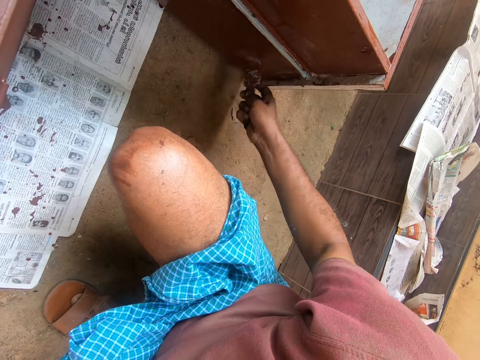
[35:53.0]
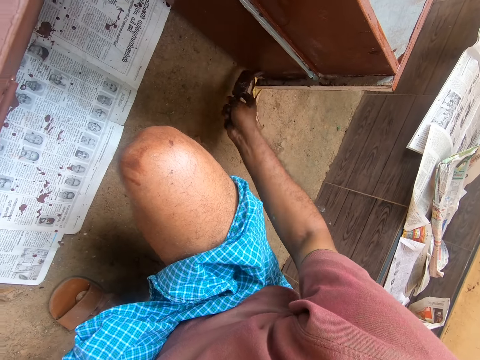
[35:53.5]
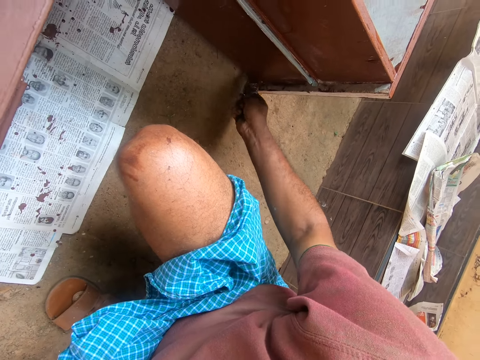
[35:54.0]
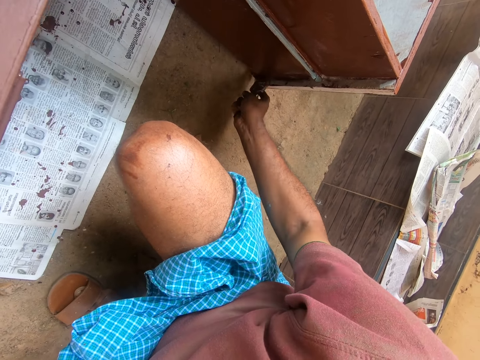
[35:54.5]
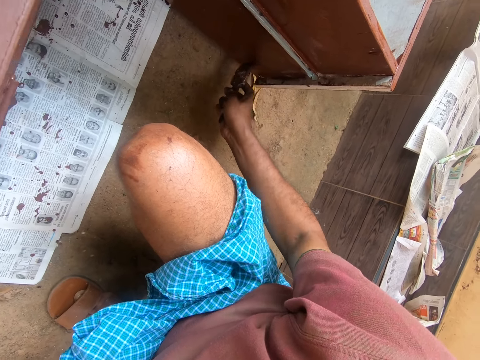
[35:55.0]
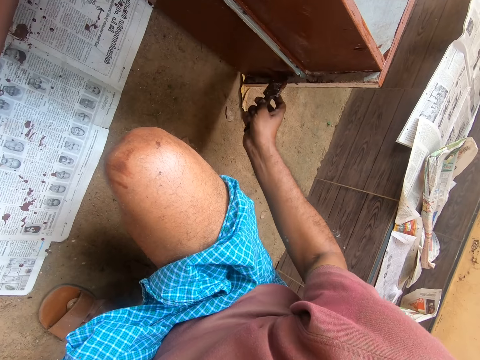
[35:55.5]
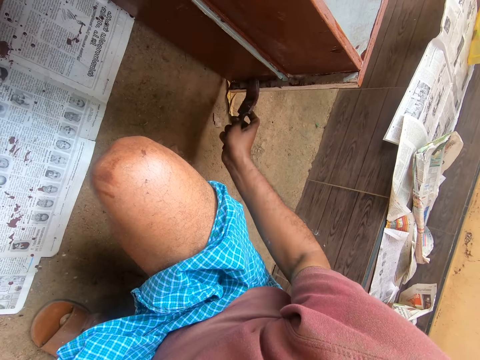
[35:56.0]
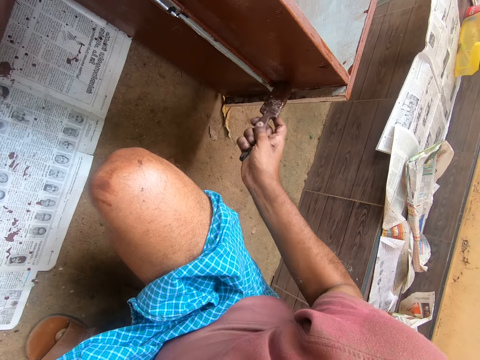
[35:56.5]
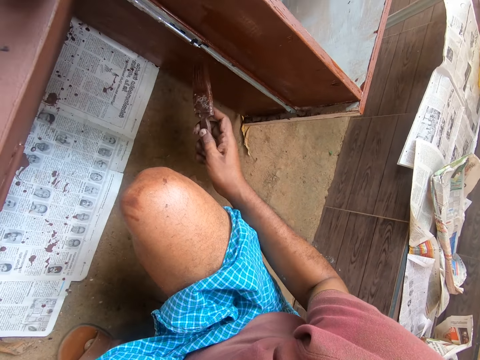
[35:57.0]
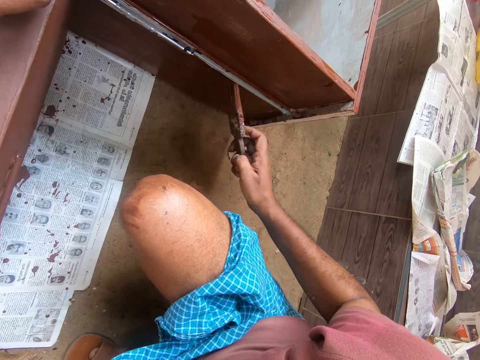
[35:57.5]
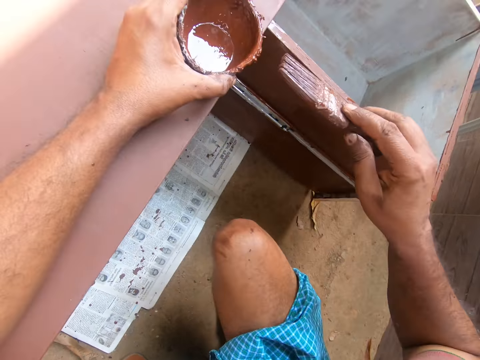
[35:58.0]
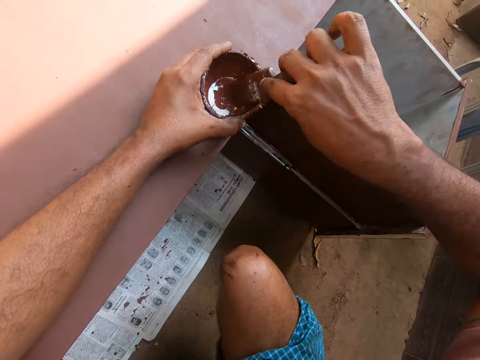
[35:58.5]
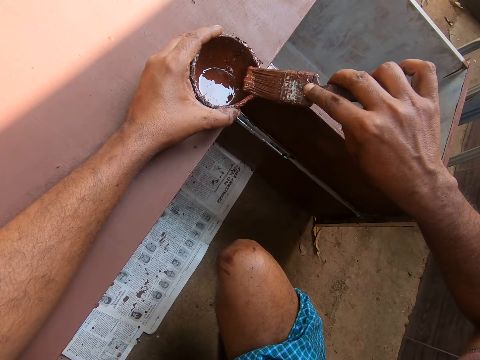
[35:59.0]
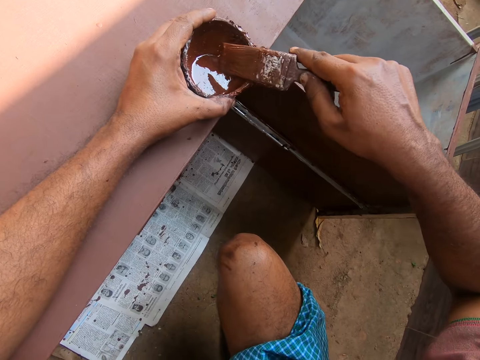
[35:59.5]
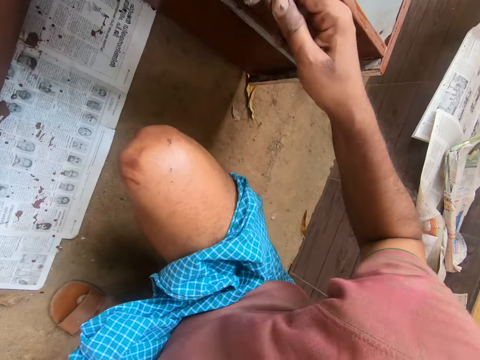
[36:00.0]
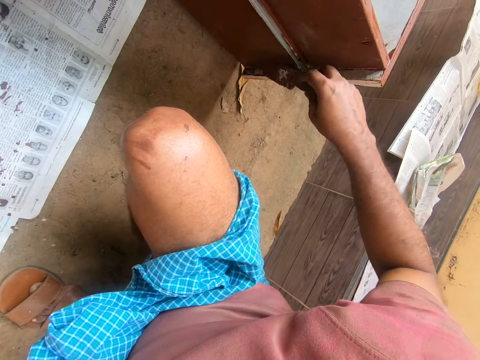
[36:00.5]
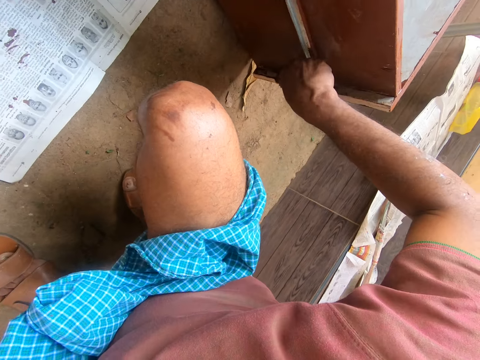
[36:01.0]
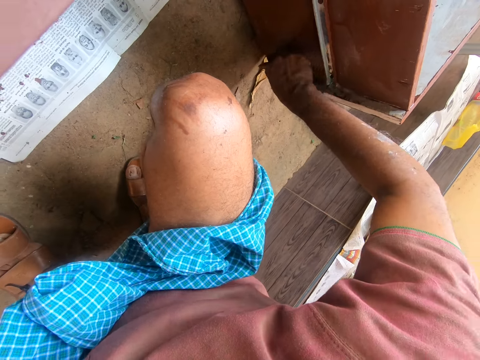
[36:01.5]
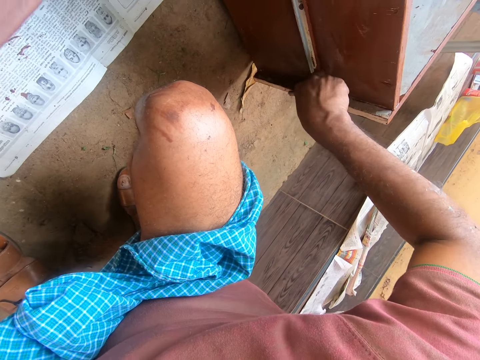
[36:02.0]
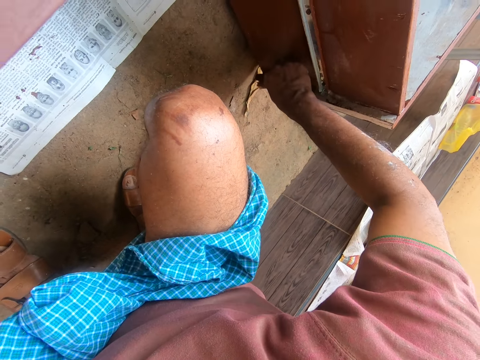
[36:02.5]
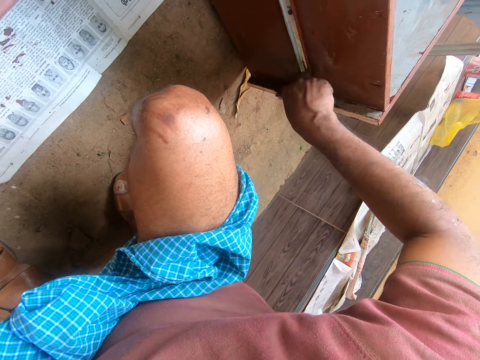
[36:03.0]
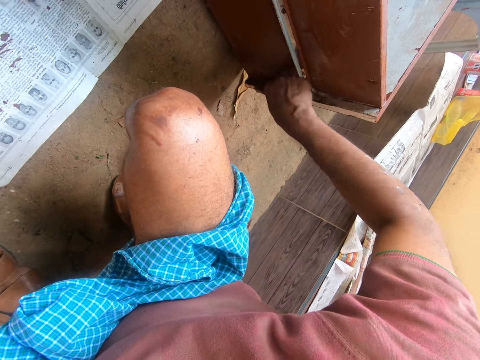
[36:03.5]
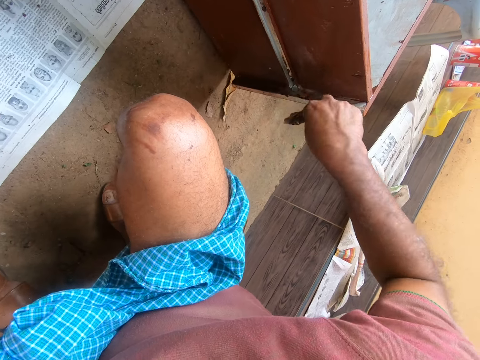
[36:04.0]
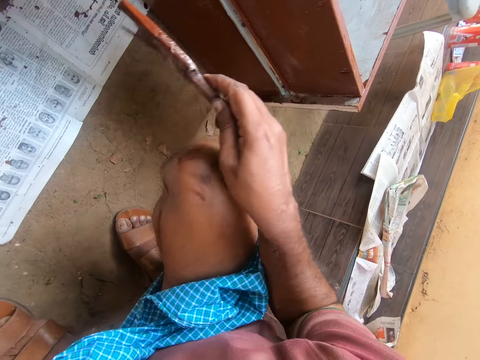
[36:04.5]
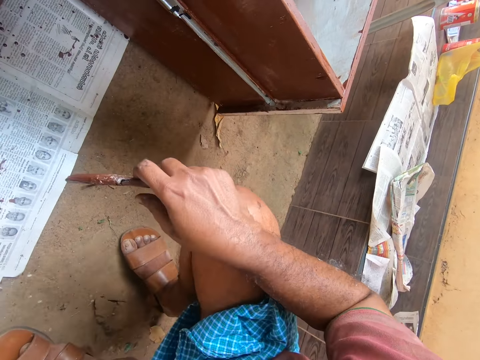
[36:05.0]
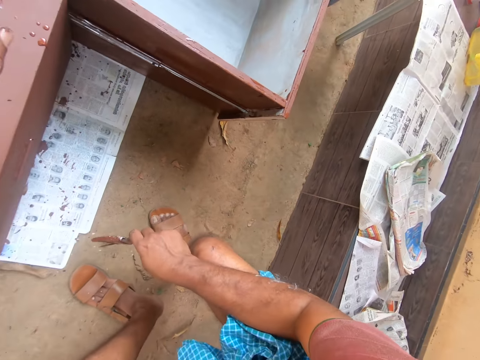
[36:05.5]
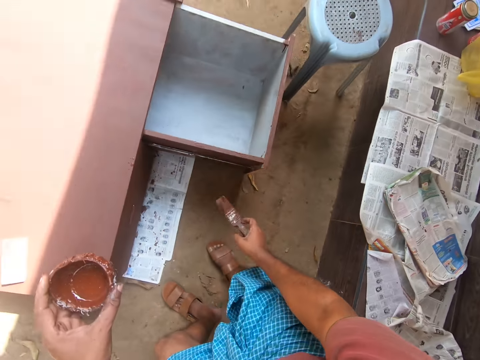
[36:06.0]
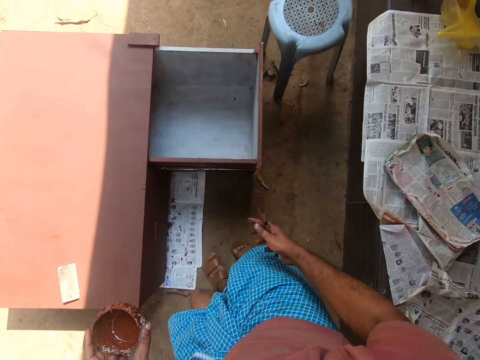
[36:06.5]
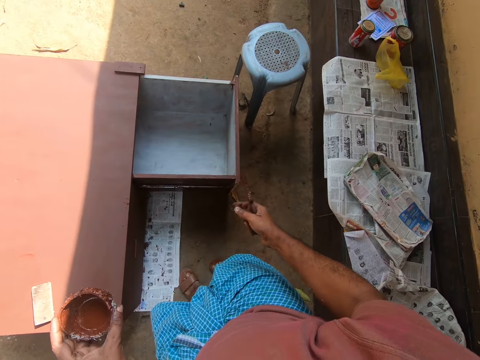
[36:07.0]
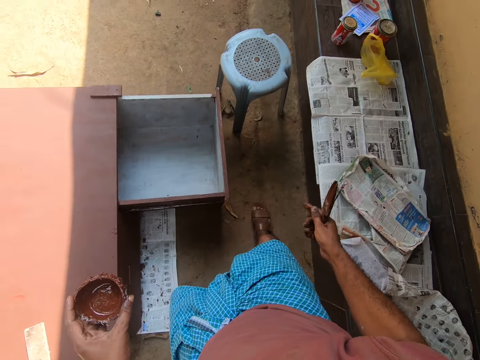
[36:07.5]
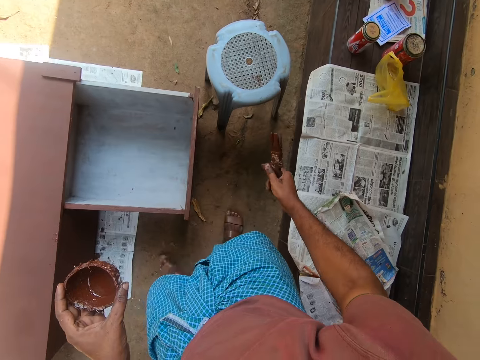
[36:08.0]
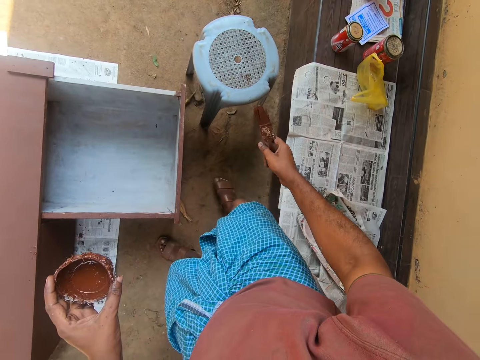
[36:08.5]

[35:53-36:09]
The camera wearer gets some paint with the paintbrush on his right hand from the paint container in his left hand. He paints the cabinet drawer with the paintbrush in his right hand. He stands up, moves around the cabinet drawer and walks towards the stool.

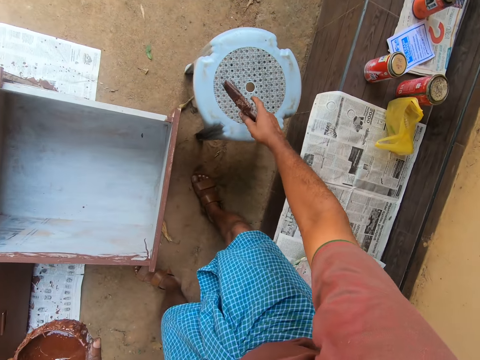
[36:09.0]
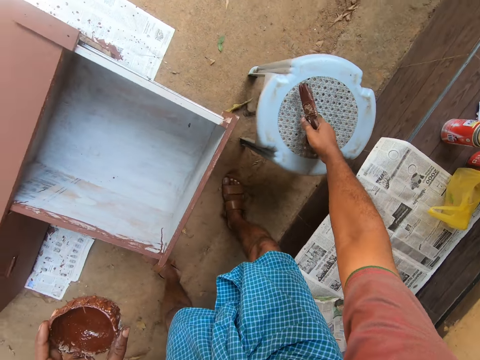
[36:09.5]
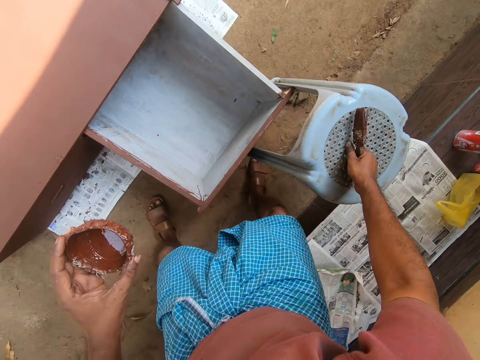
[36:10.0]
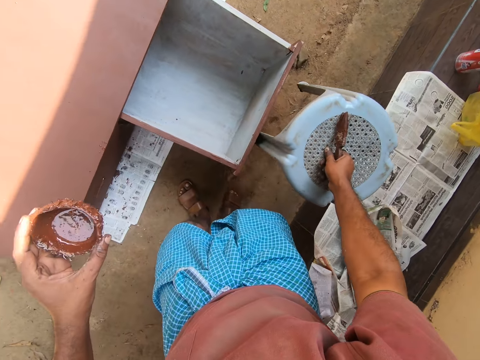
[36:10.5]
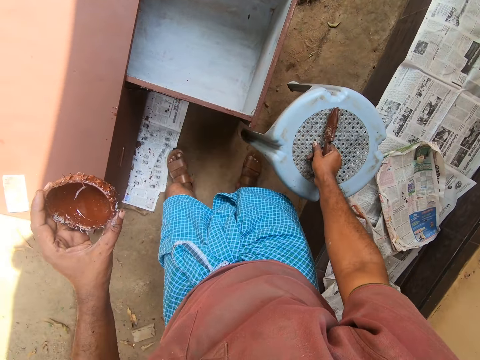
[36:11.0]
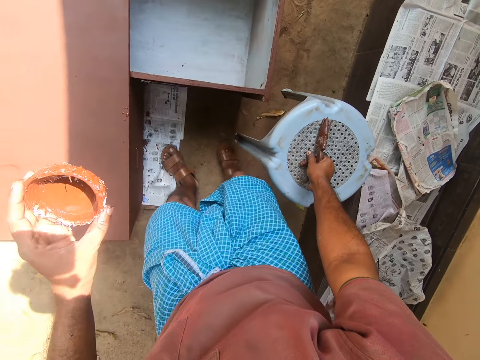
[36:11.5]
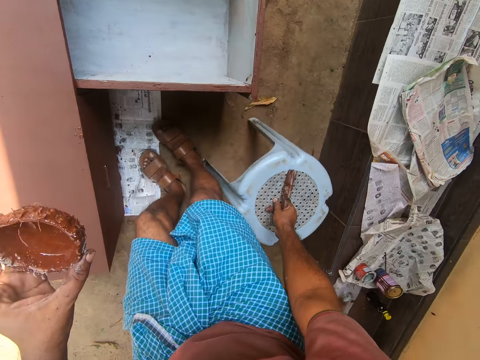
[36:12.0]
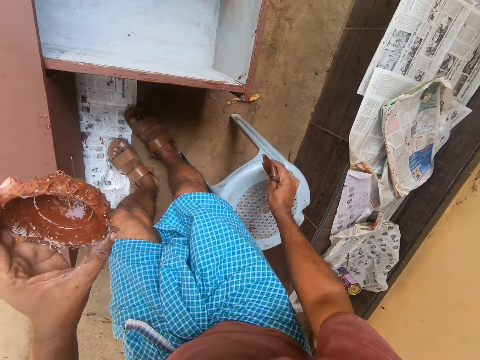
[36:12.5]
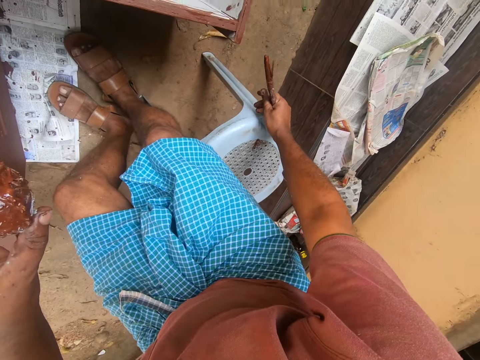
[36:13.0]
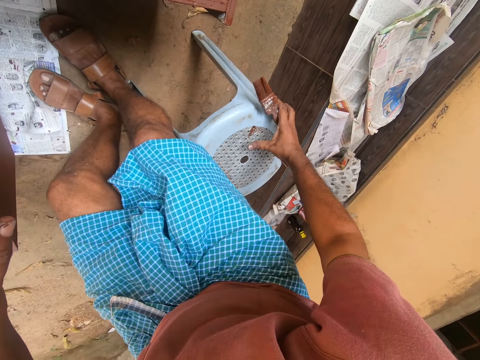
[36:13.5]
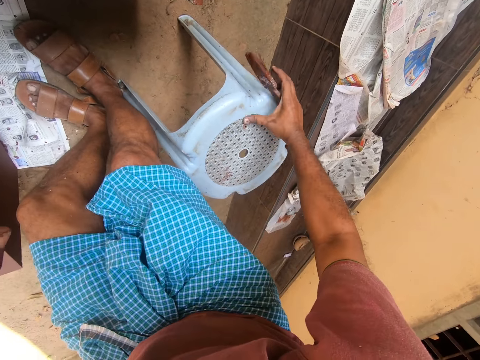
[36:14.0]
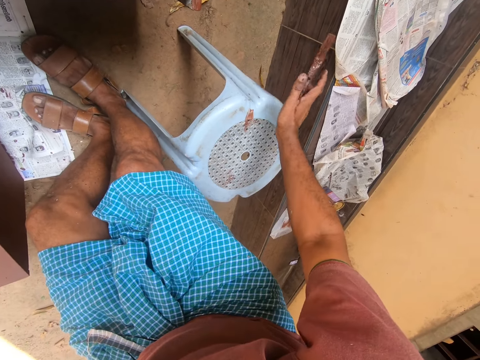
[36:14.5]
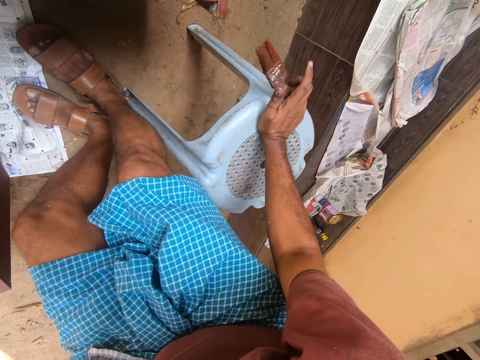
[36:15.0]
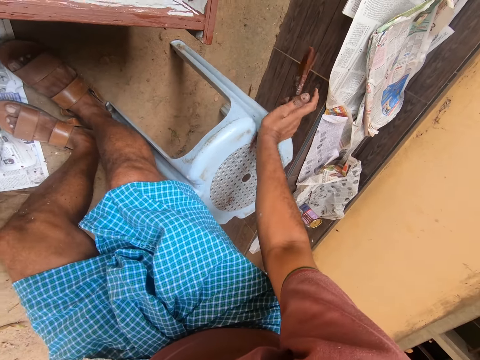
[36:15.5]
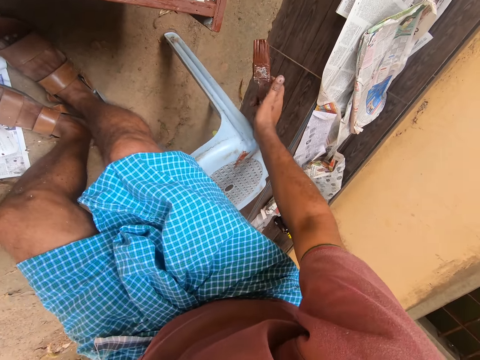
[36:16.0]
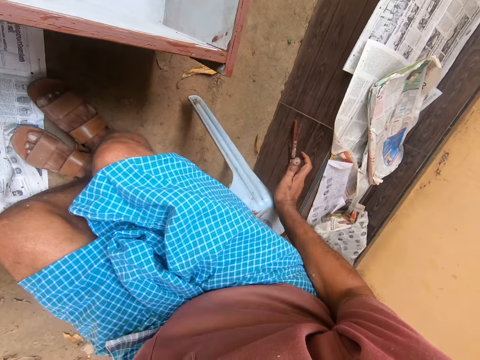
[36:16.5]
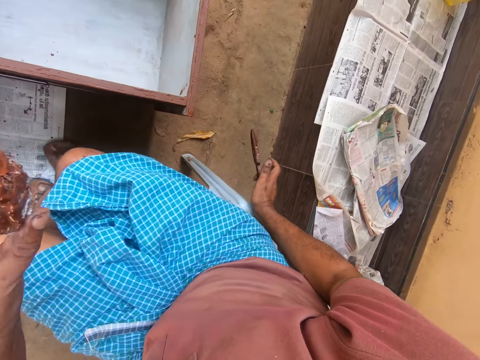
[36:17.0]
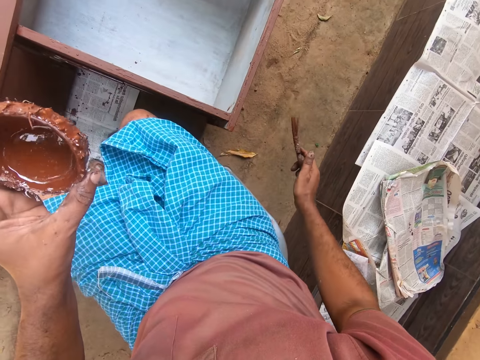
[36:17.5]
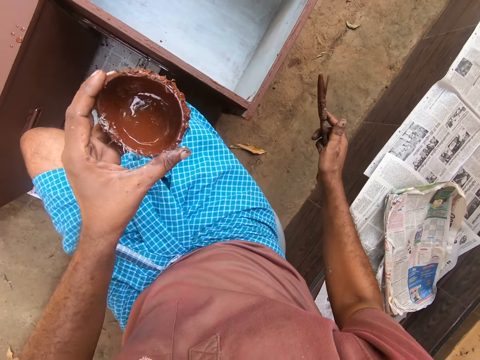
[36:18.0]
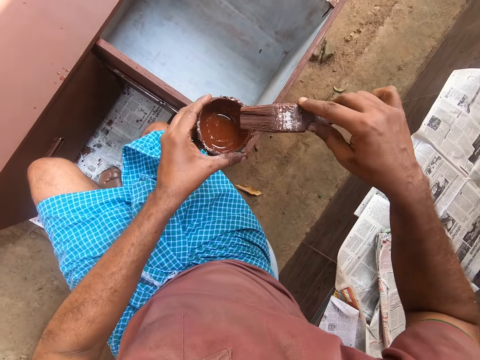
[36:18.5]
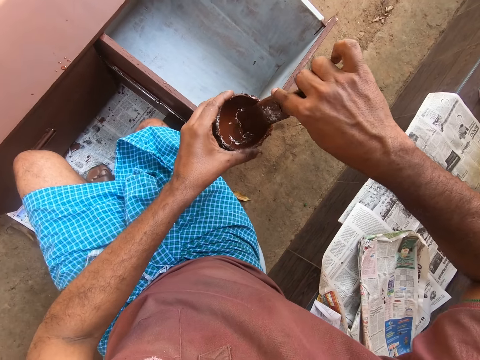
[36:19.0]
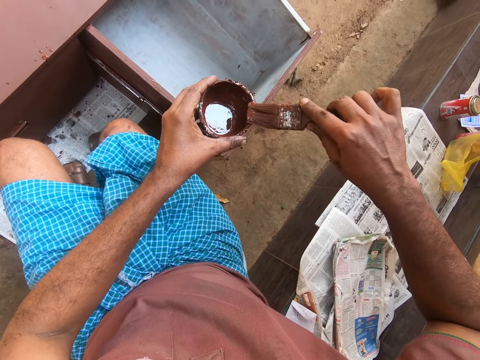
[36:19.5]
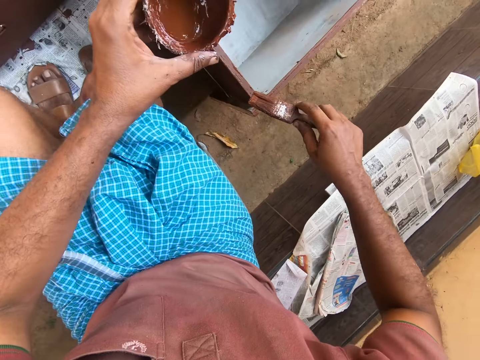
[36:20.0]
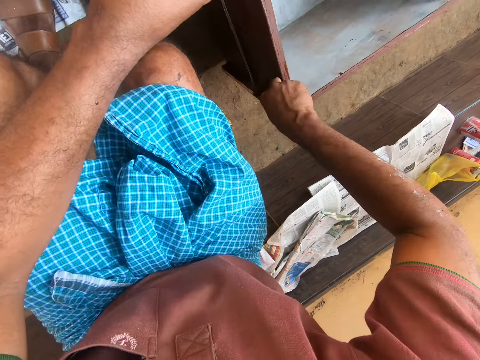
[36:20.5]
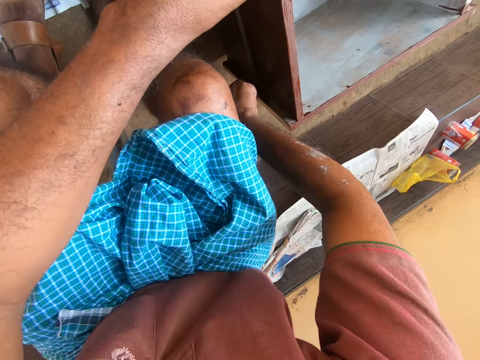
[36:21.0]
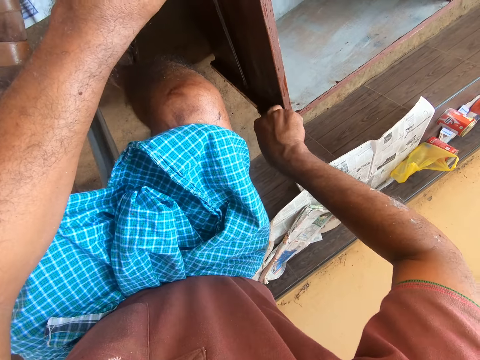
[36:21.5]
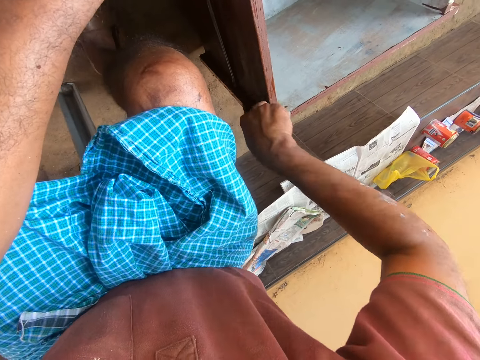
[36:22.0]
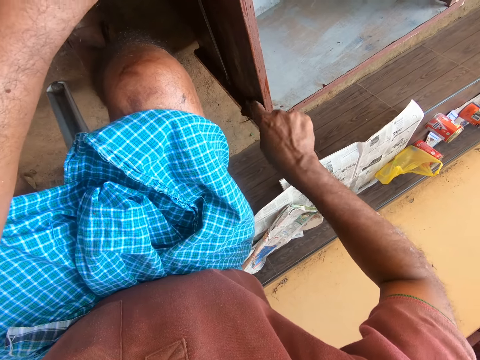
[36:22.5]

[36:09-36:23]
The camera wearer picks up the stool. He moves the stool. He places the stool on the ground. He stains the stool with paint from his right hand. He cleans the paint stain on the stool with his thumb finger. He sits on the plastic stool in front of the drawer cabinet. He takes paint with the brush from a cup in his hand. He removes the paint brush from the paint. He paints the side of the drawer of the drawer cabinet with the brush in his hand.
